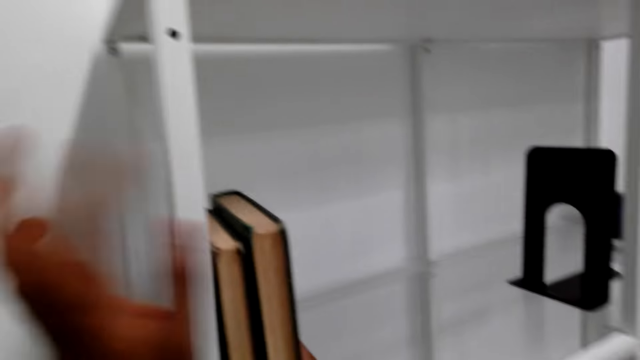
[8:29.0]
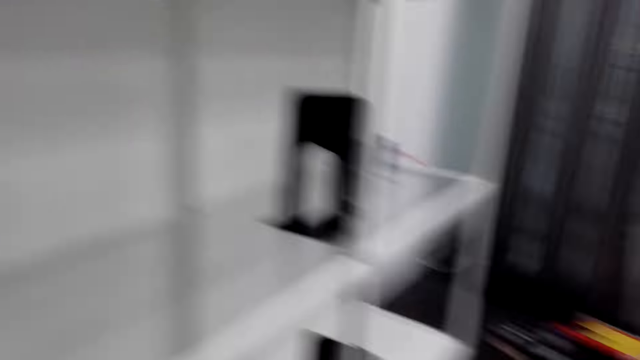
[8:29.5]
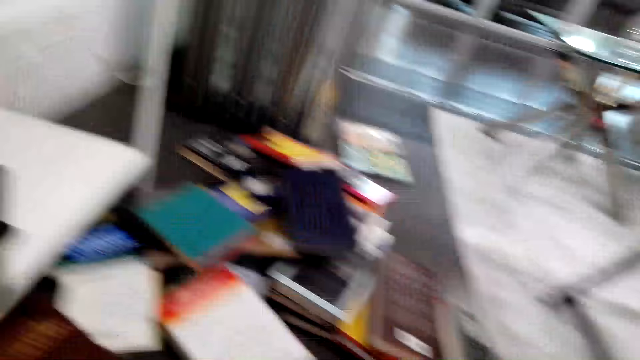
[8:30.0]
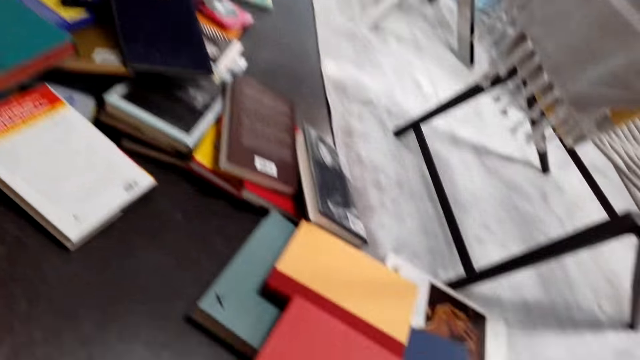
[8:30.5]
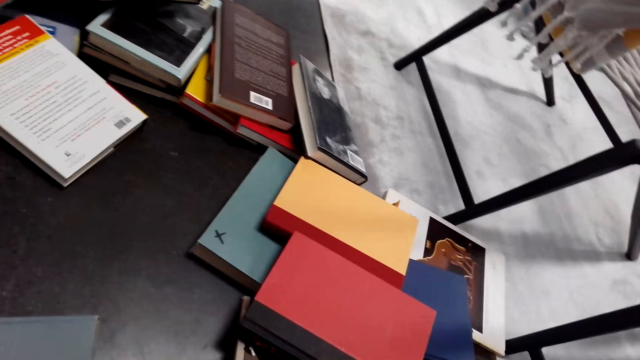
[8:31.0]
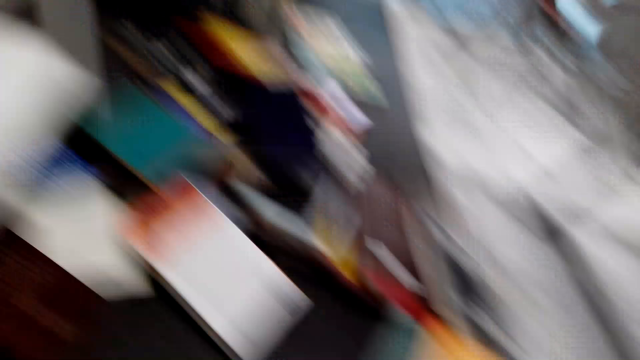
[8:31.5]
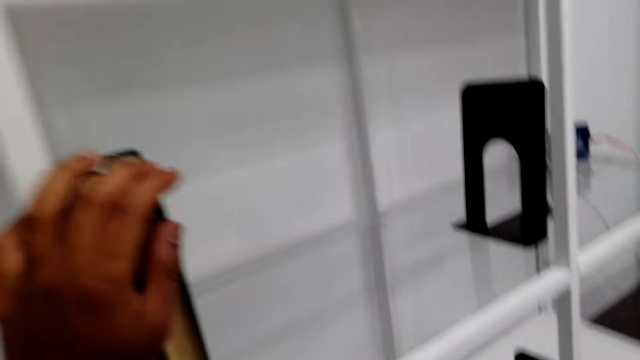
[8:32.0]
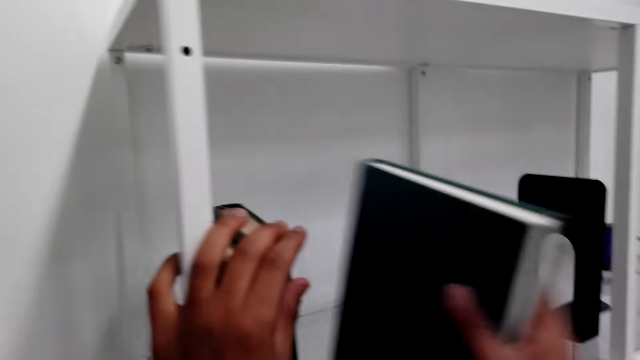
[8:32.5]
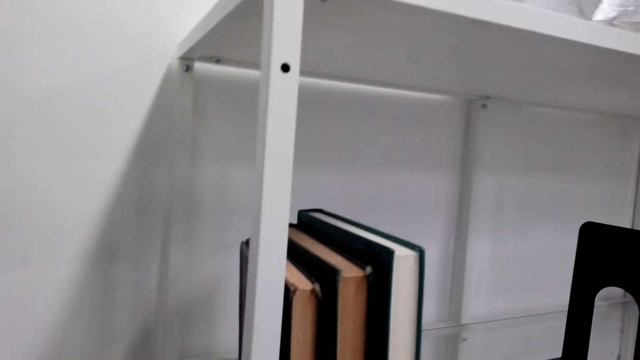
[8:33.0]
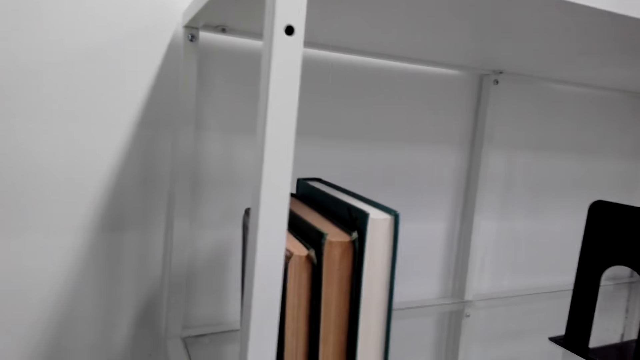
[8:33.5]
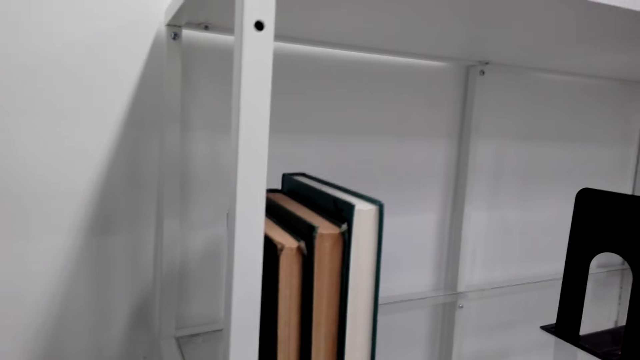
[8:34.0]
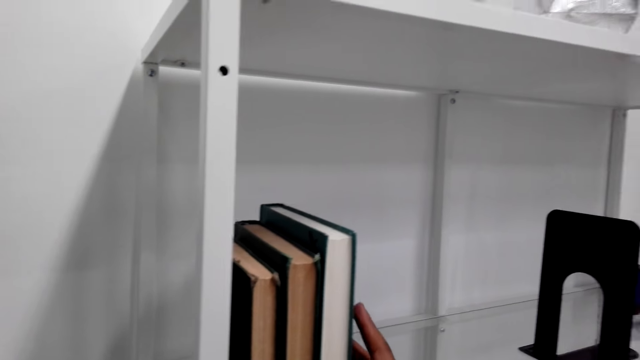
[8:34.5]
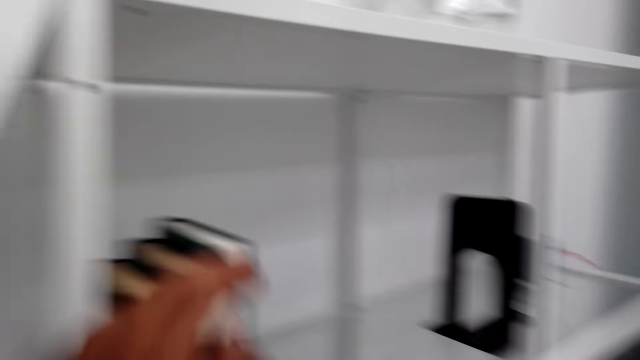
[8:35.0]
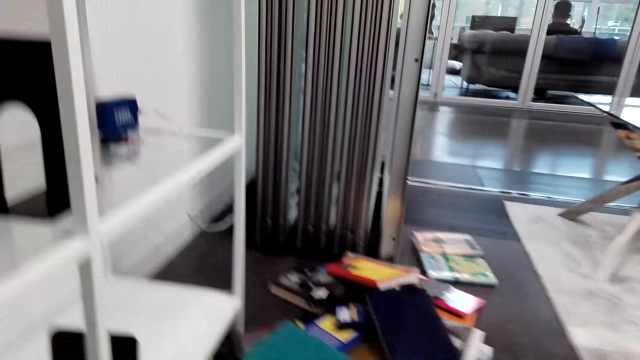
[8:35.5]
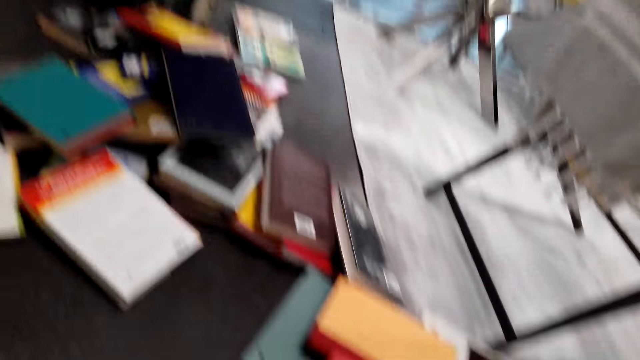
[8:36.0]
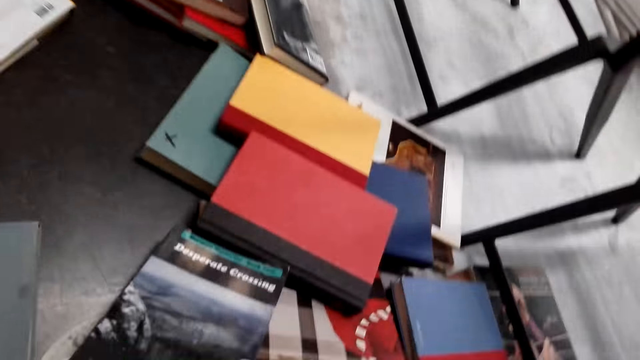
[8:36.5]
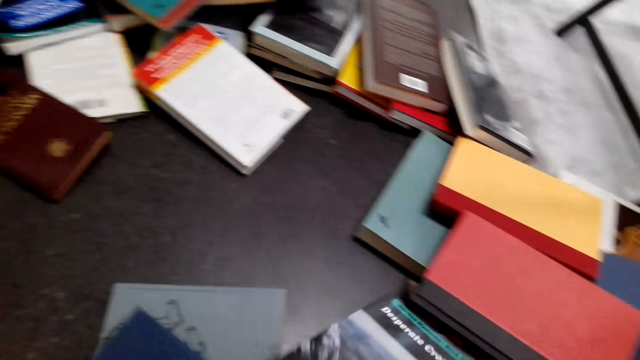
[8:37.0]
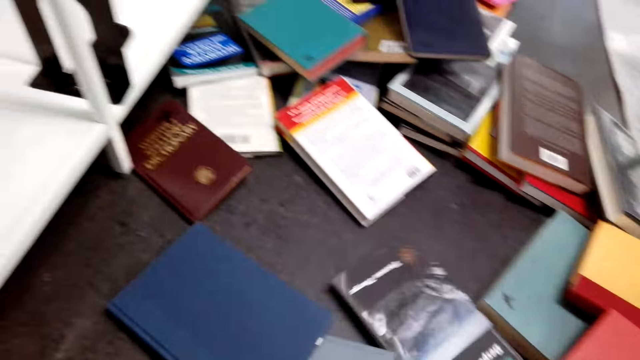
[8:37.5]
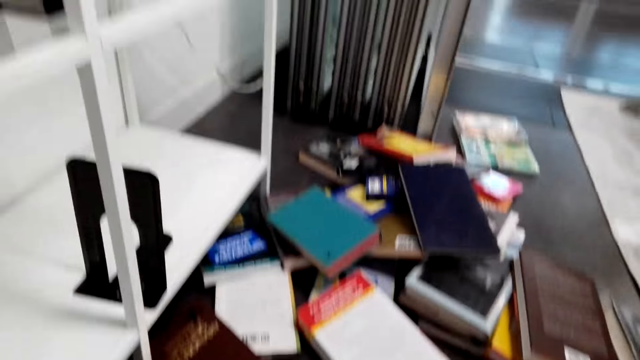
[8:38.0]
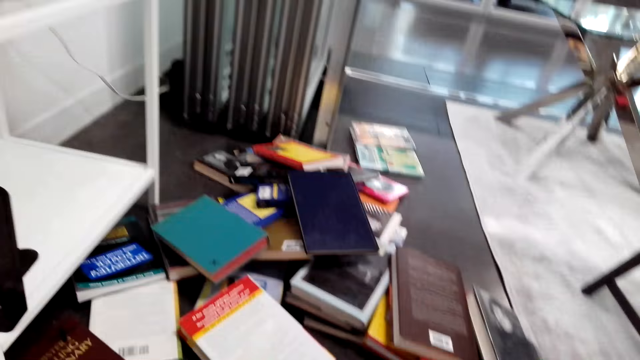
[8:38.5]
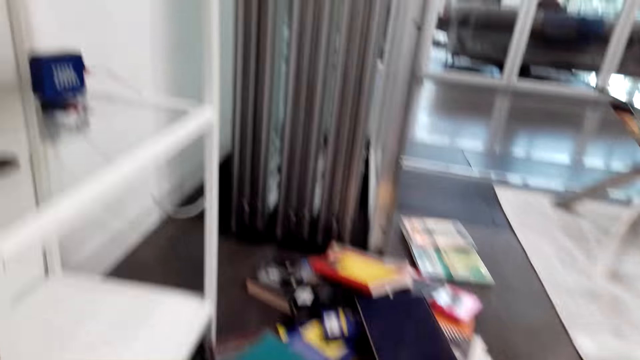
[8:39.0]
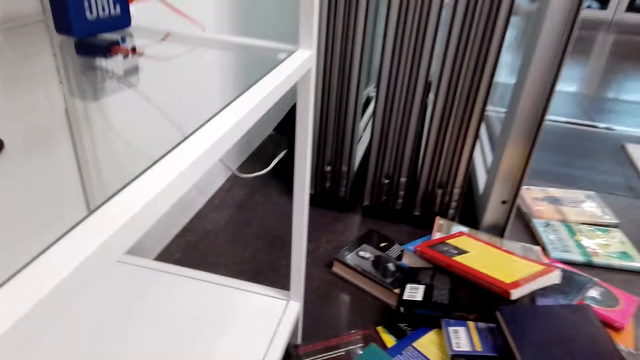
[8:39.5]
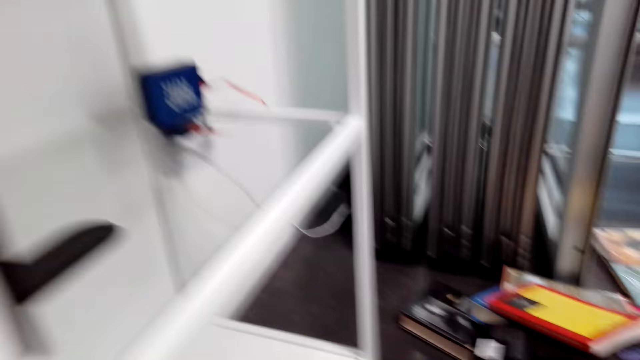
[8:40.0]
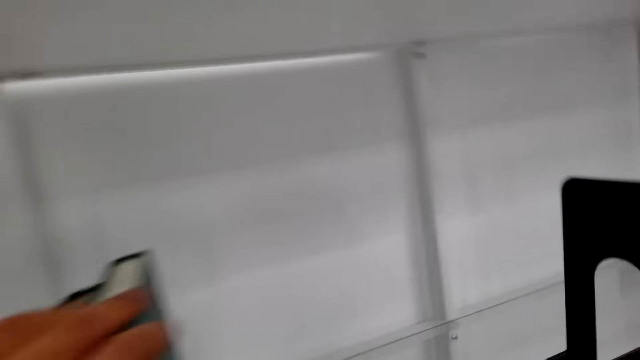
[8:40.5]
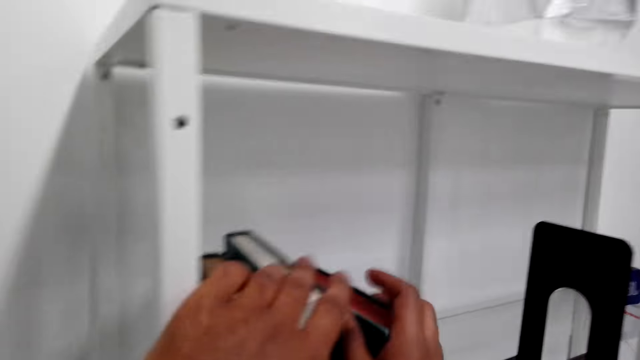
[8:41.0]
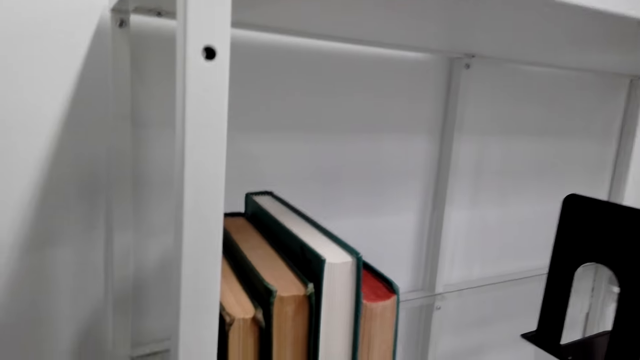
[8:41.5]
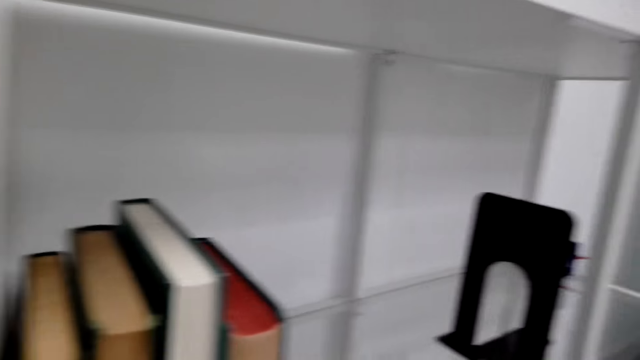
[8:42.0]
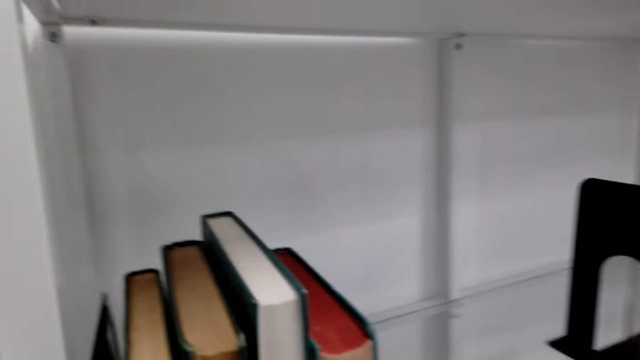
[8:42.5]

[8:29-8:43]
The camera wearer turns. They hold the novels in the cabinet. They arrange more novels in the cabinet. They turn. They take novels on the floor. They arrange the novels in the bookshelf.

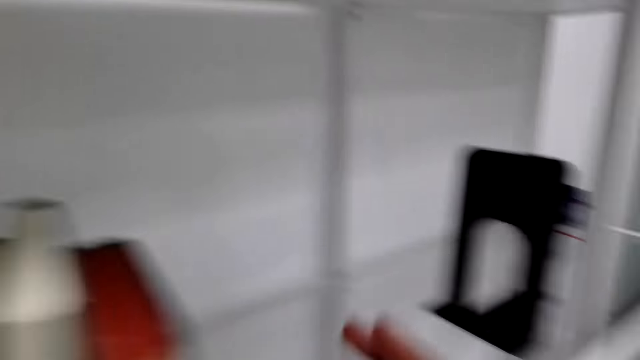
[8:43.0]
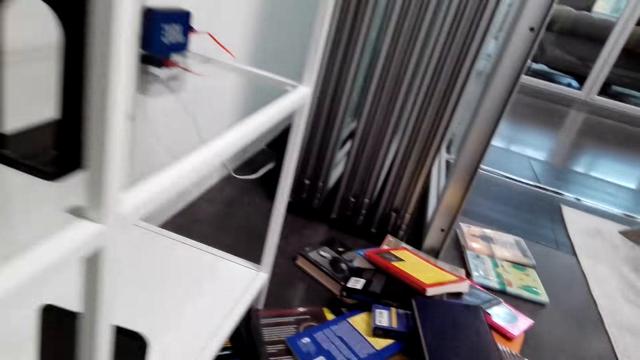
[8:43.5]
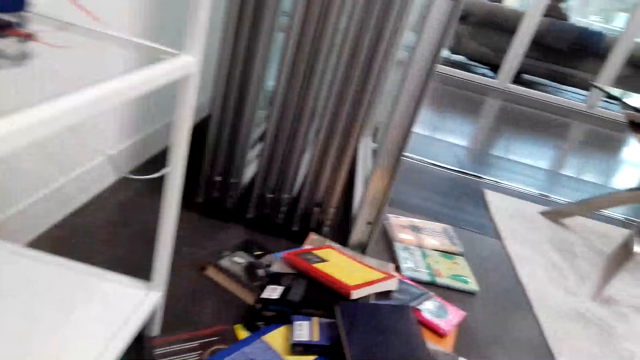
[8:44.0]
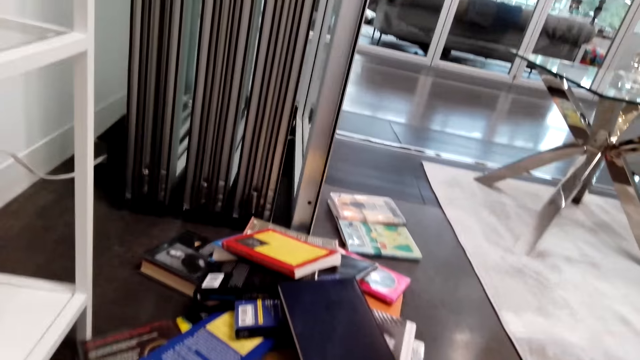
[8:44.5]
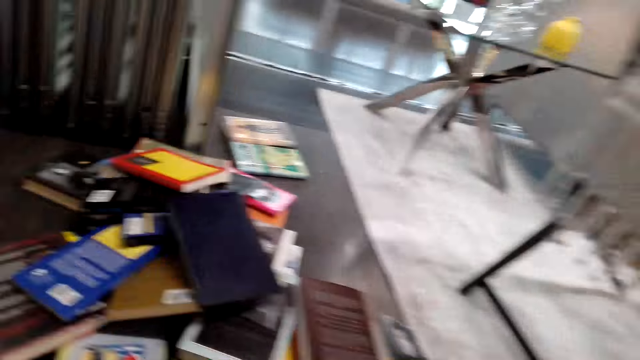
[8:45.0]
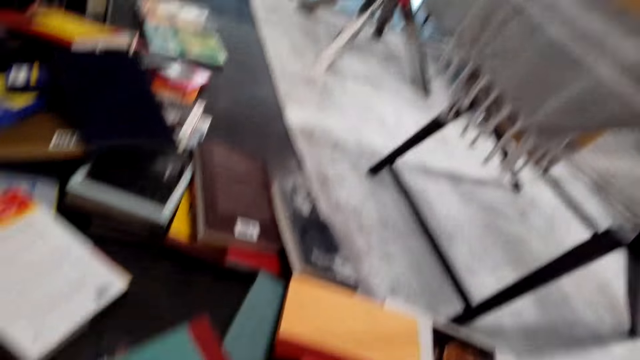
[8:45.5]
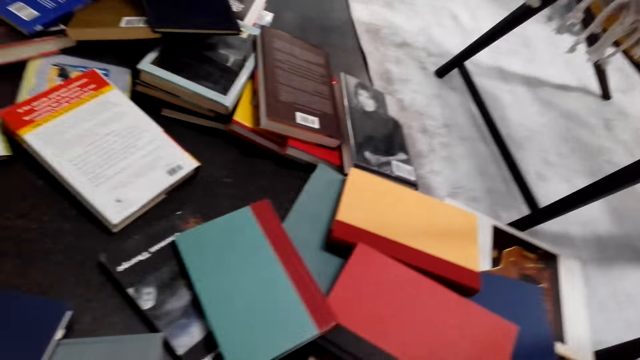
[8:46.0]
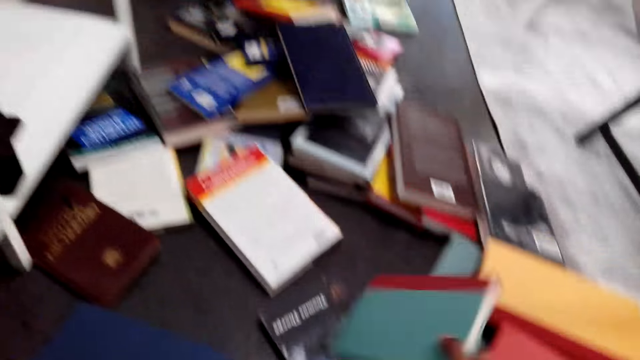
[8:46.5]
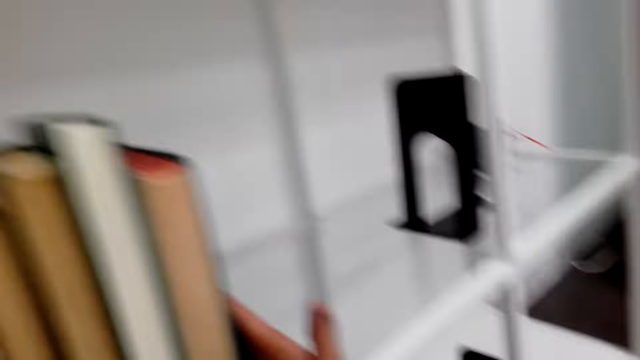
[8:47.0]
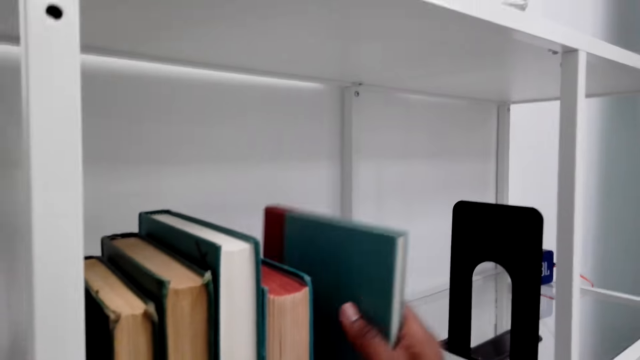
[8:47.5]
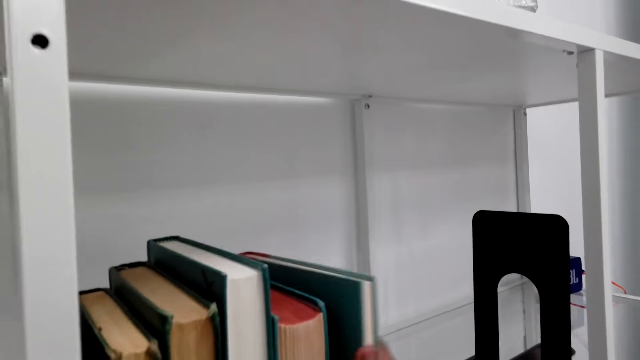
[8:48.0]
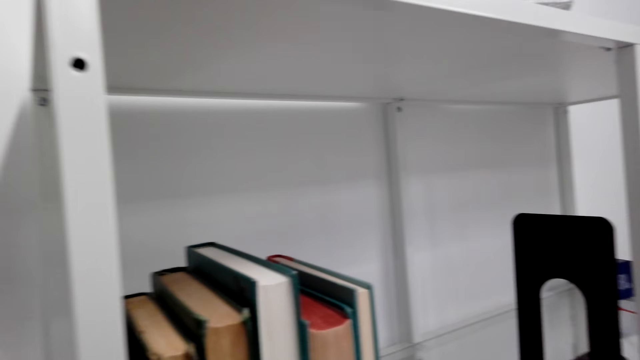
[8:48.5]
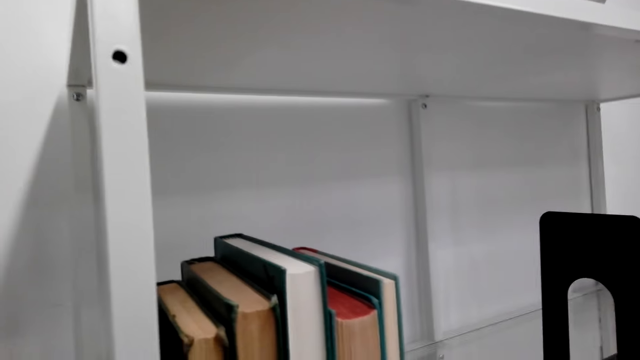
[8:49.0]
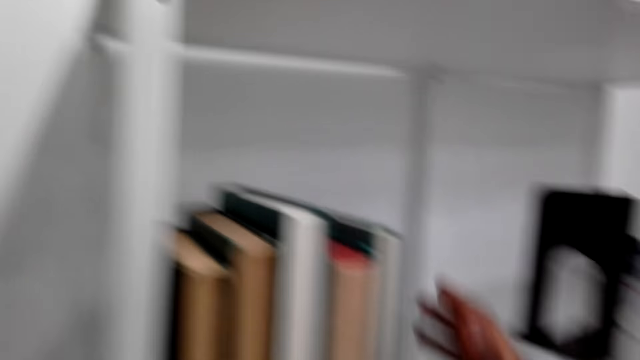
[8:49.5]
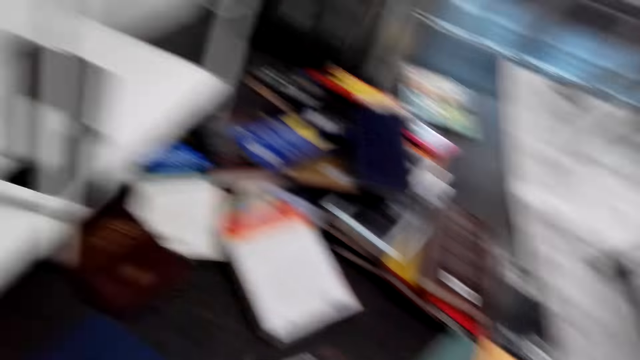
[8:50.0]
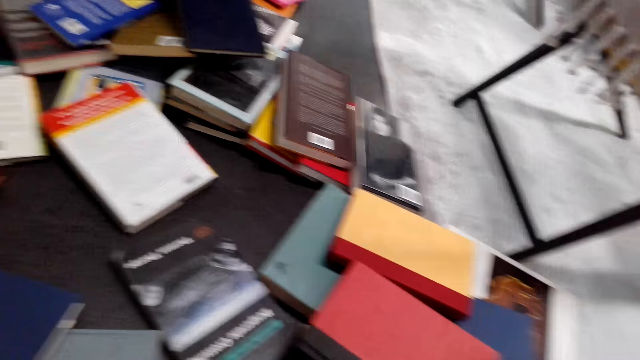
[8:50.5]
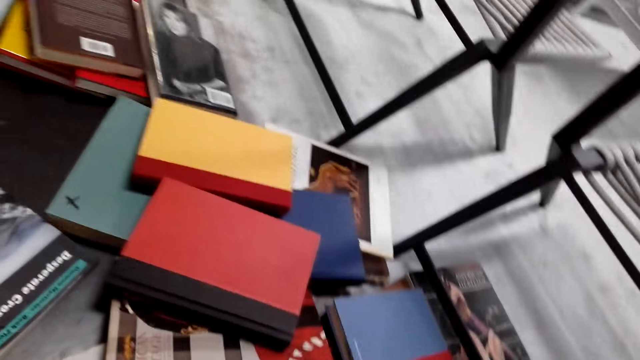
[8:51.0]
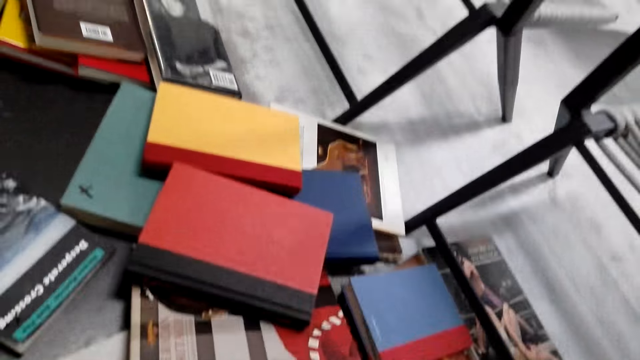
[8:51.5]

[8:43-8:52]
The camera wearer turns around. They take books on the floor. They arrange novels in the book cabinet. They turn around.
